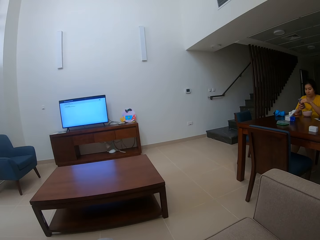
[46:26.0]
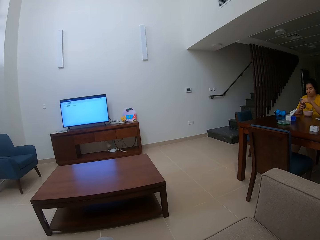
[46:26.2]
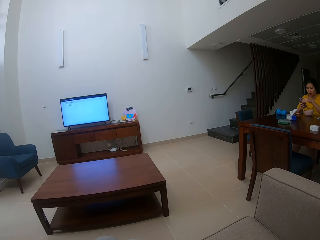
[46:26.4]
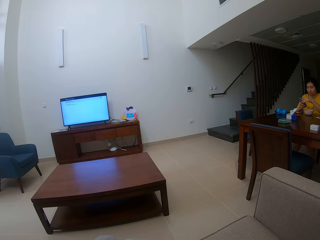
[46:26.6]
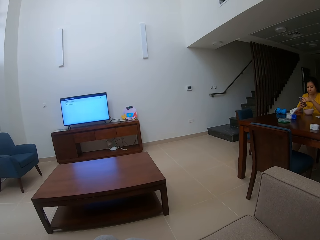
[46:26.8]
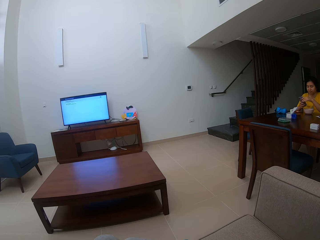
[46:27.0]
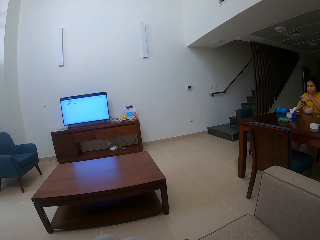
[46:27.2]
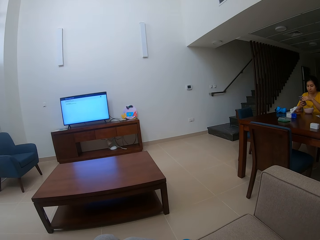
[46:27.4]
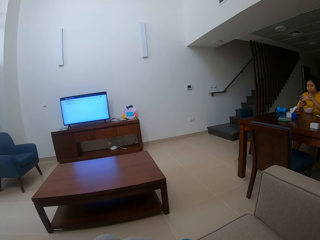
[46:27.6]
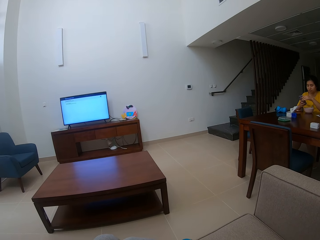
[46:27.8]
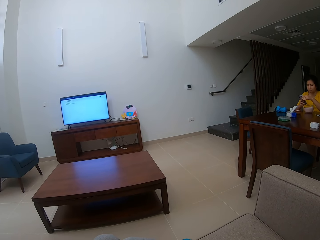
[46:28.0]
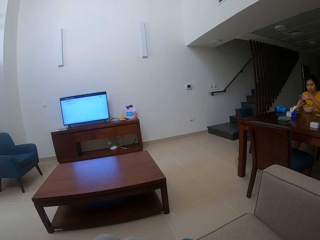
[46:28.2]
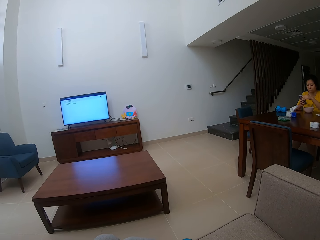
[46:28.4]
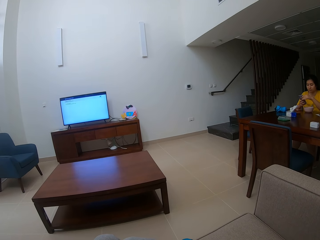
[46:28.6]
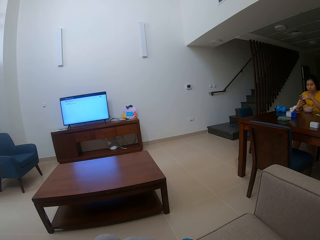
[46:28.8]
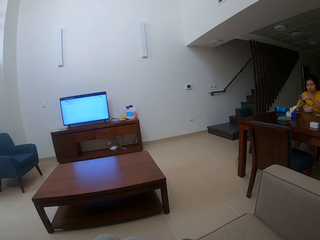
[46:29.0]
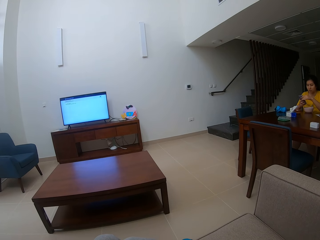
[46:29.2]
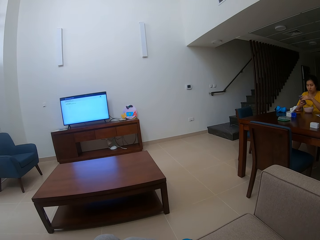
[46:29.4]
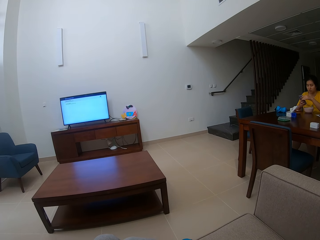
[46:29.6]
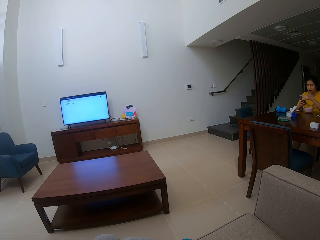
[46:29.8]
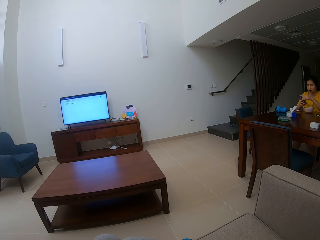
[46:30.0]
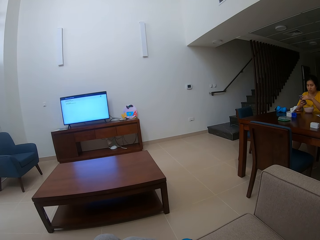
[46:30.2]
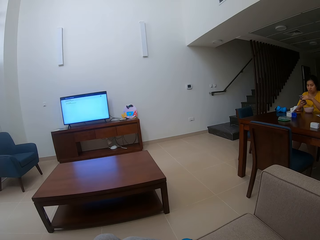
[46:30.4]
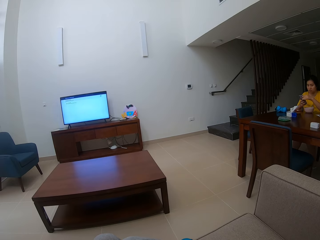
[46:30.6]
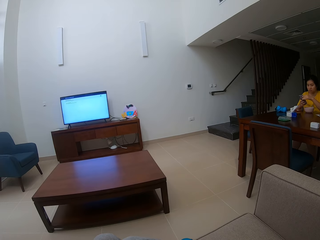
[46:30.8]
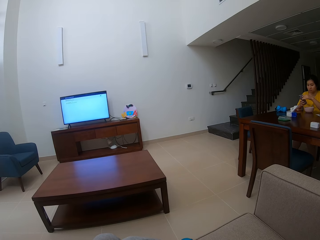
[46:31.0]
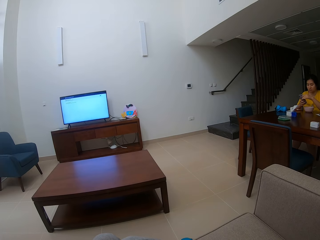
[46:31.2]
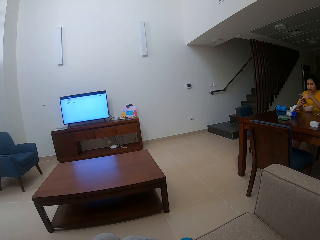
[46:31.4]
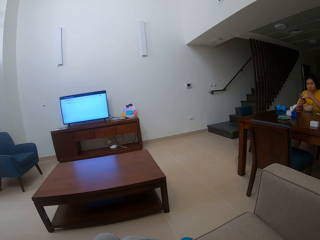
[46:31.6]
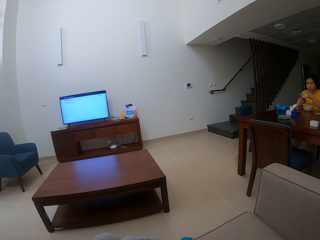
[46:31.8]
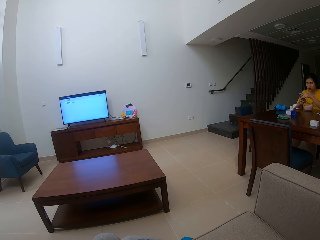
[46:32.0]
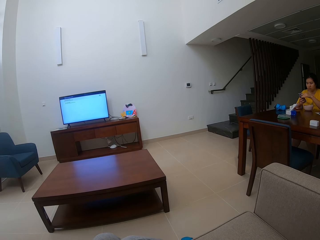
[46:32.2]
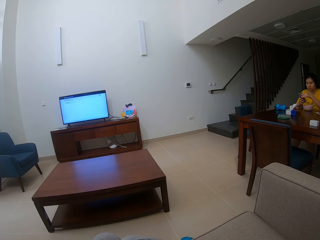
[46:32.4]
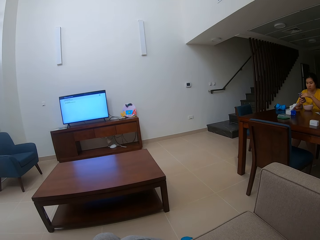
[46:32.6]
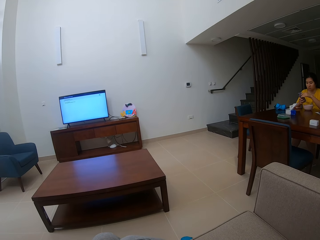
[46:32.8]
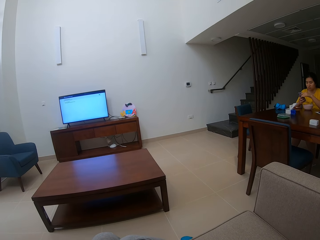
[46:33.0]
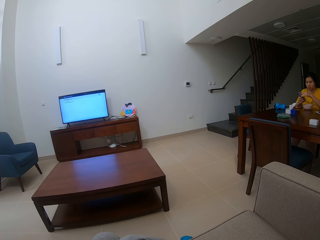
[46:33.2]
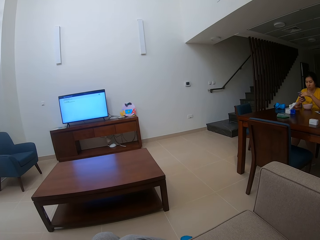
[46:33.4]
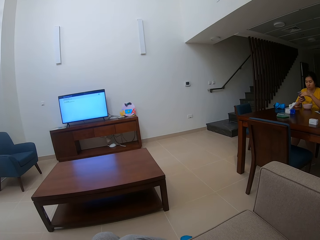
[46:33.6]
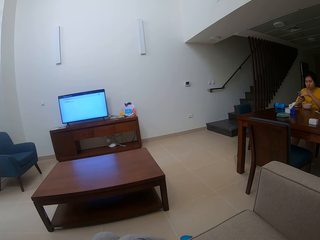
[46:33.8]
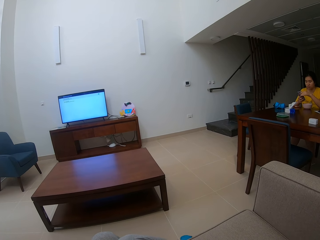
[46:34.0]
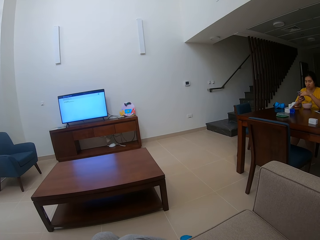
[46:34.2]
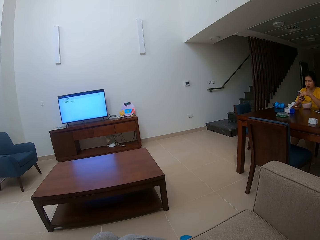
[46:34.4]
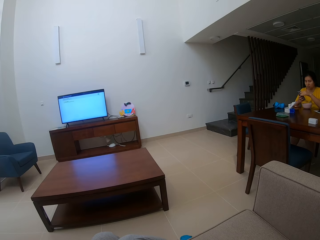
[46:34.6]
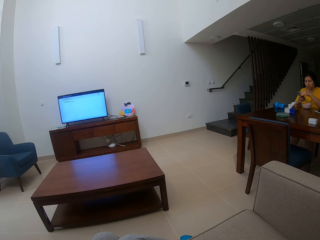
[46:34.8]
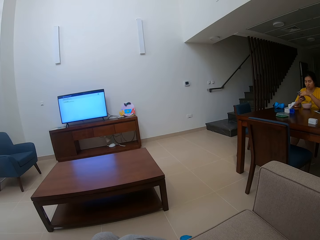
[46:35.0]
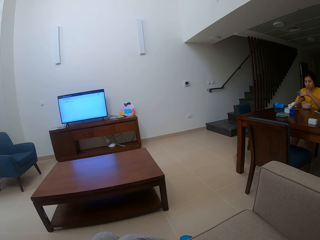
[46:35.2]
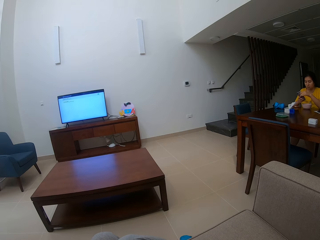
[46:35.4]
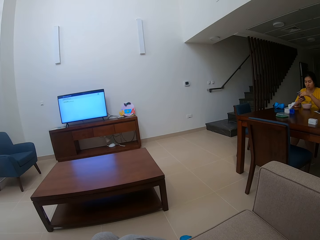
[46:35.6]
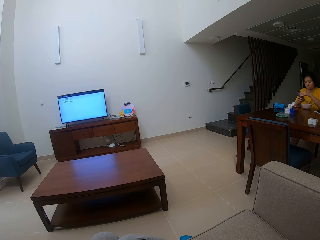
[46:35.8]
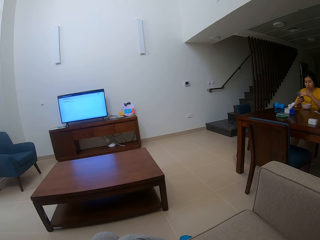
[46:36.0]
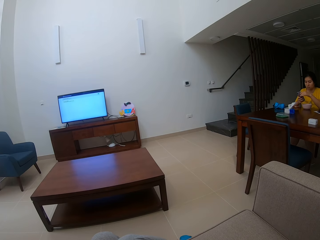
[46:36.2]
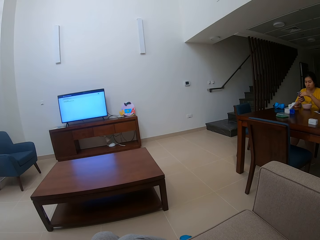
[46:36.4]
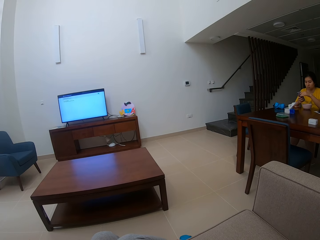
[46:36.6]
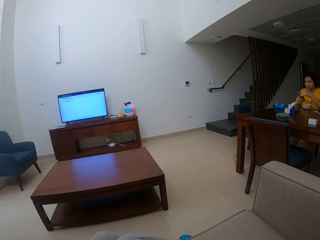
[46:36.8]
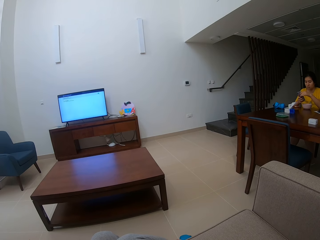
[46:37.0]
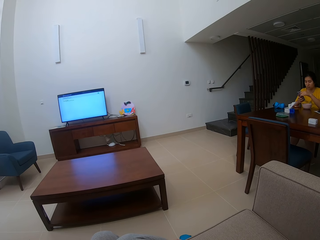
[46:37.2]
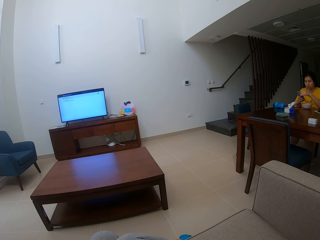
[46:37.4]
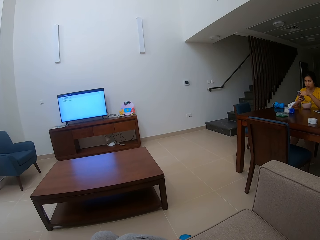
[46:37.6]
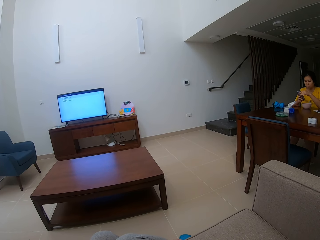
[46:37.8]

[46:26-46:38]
The camera wearer stares at the television.

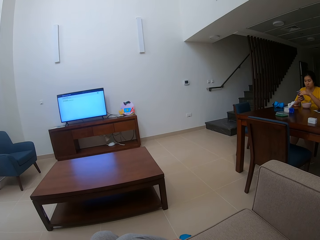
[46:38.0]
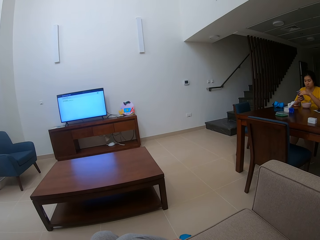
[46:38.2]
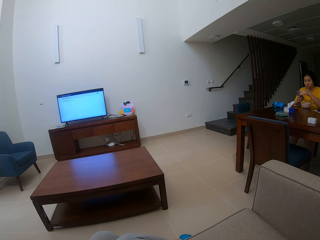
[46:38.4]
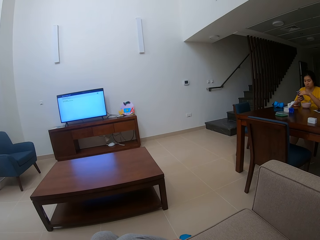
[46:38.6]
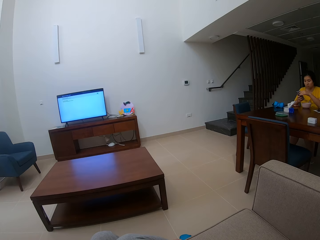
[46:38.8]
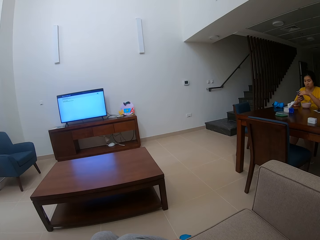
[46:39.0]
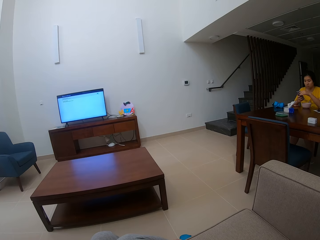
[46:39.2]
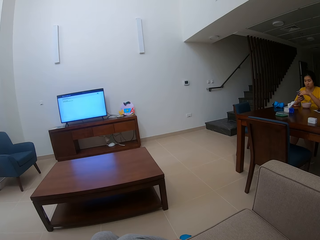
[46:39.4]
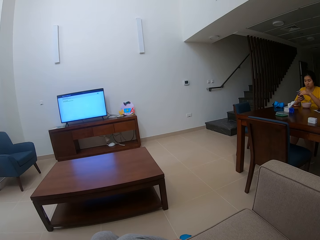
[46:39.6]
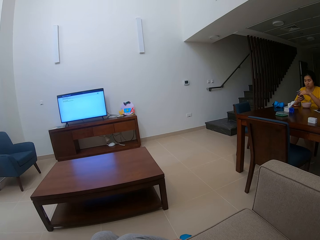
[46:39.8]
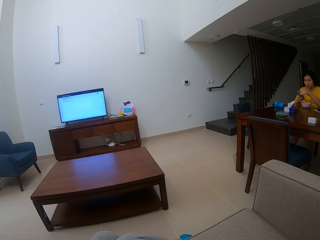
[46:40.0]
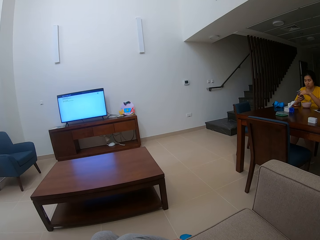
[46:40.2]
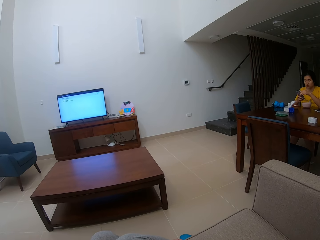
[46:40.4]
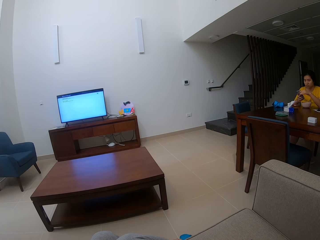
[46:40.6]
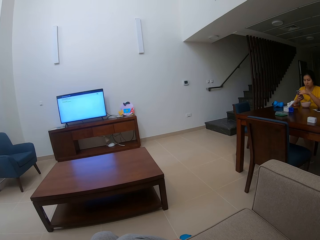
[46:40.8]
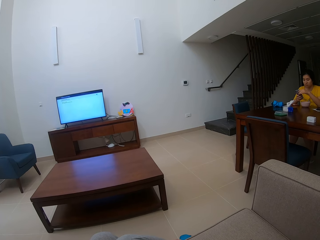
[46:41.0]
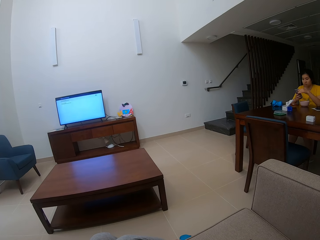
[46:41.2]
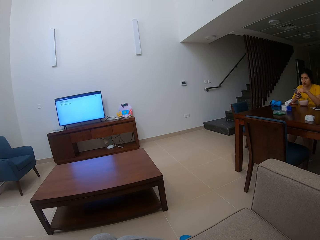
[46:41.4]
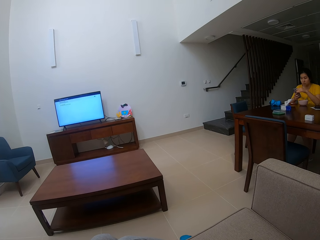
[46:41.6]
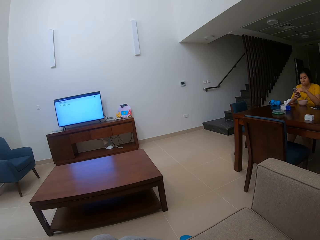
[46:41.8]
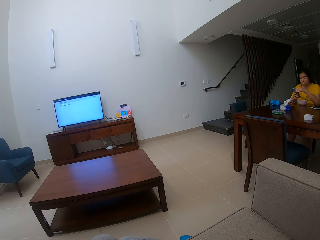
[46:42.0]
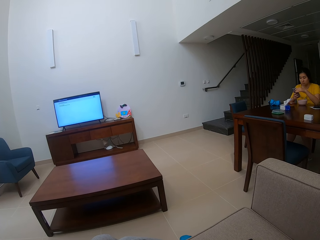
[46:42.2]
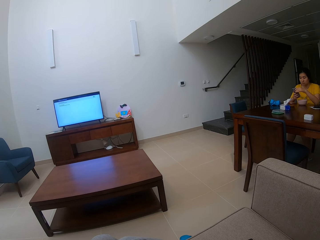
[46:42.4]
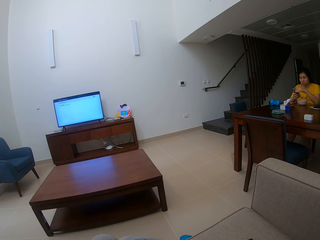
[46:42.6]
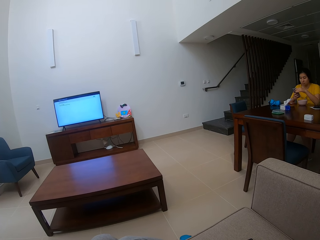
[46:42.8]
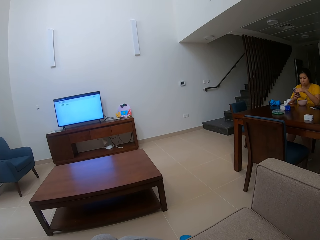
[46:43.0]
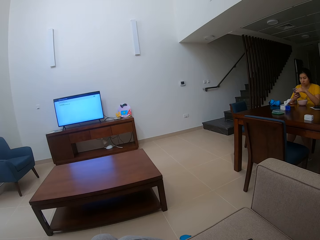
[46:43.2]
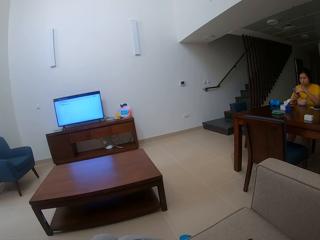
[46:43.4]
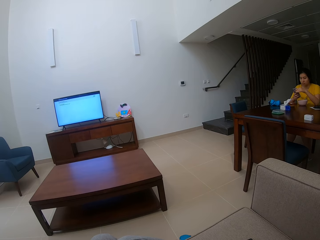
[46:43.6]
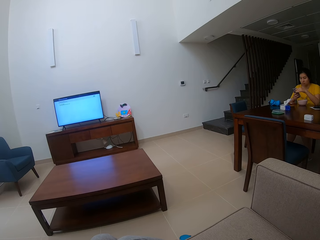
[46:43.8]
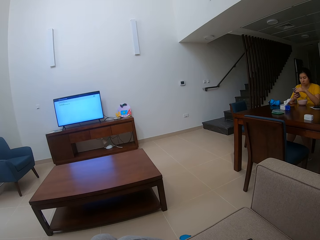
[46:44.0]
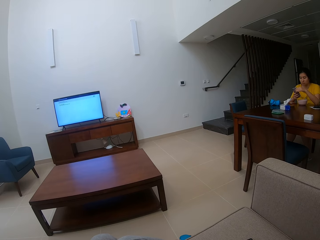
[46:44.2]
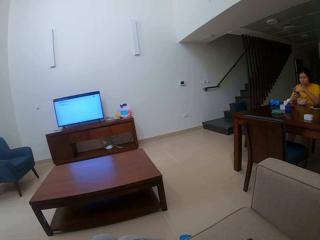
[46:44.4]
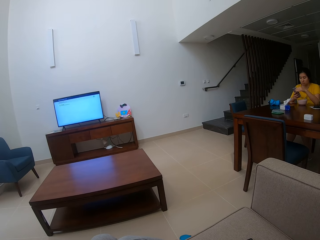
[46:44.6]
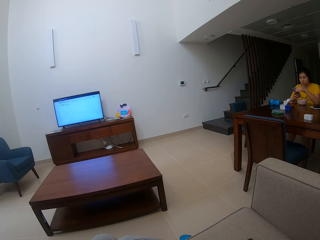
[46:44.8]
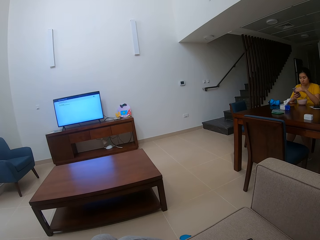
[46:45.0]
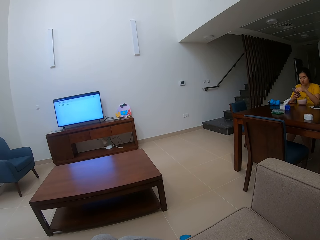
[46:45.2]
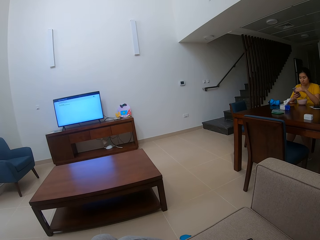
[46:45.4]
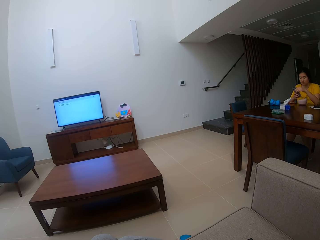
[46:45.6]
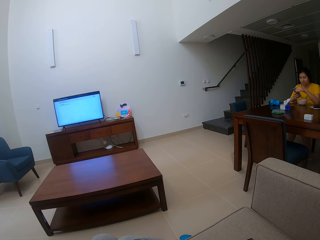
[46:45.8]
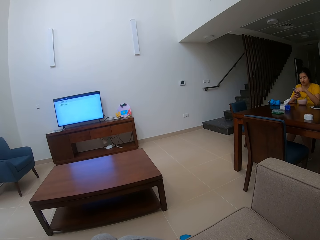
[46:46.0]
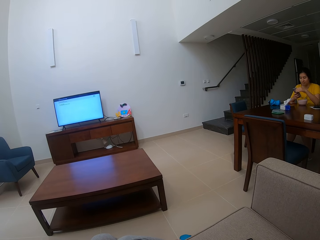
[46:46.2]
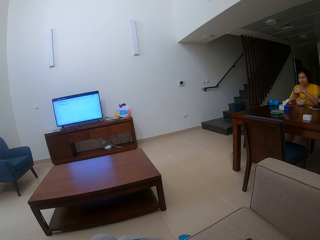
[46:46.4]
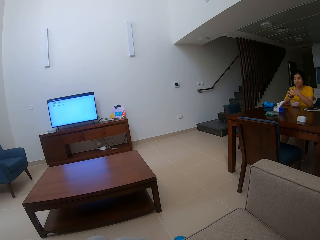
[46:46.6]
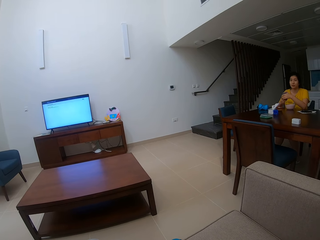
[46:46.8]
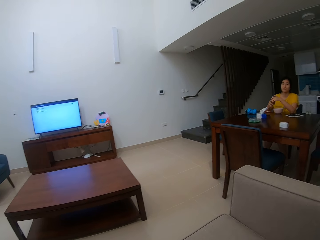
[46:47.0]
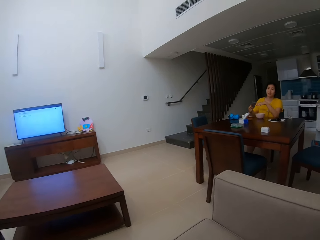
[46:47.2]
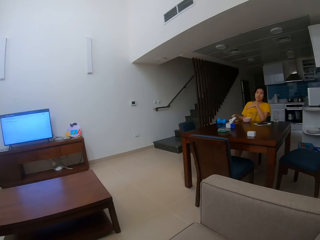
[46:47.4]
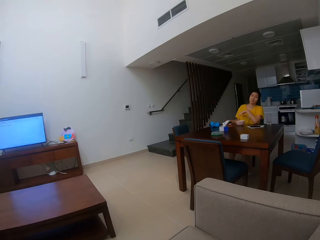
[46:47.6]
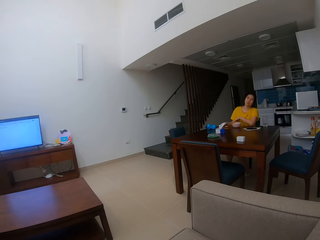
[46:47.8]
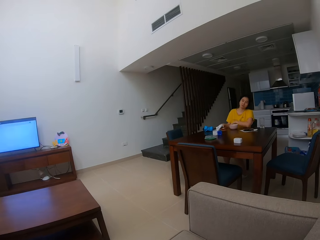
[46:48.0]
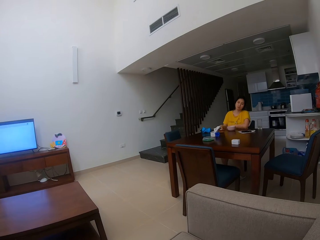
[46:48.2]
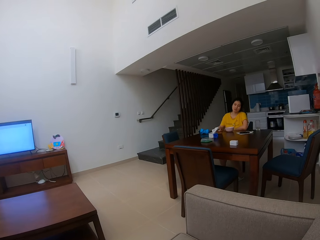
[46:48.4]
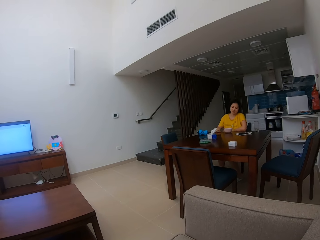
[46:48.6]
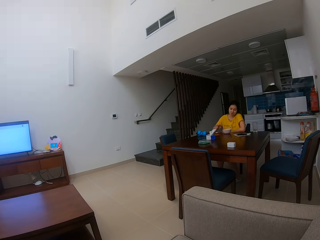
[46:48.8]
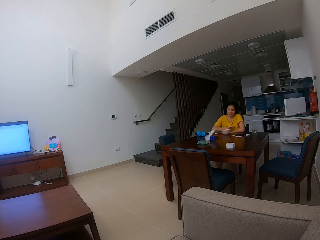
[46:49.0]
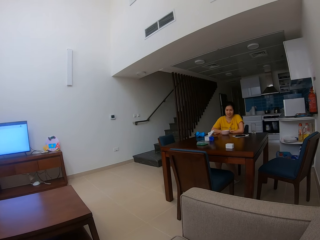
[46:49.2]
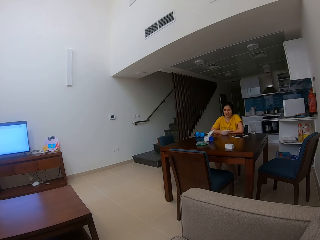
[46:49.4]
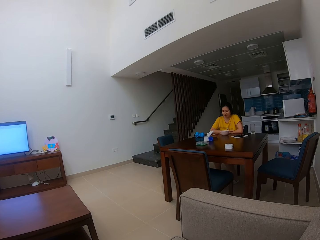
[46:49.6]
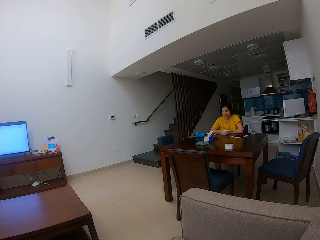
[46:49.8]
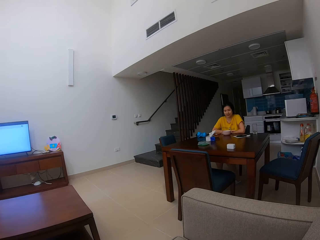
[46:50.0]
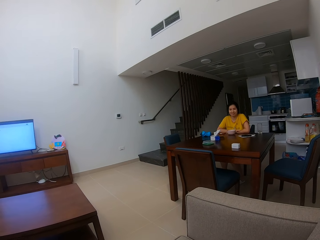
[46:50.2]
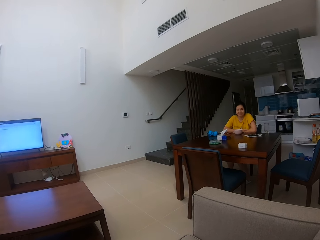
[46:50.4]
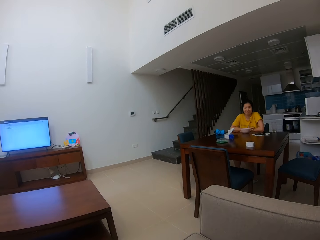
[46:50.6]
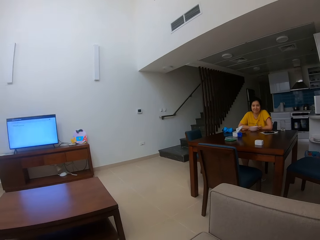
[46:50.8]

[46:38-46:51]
A woman puts her phone on the table. The camera wearer stares around the room. The woman leans on the table.
